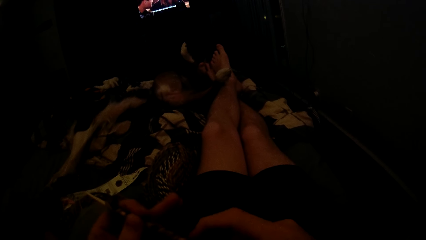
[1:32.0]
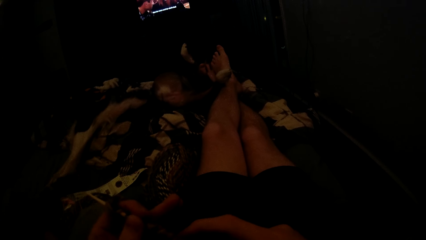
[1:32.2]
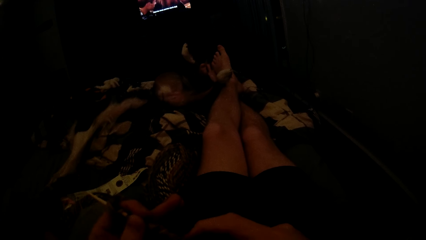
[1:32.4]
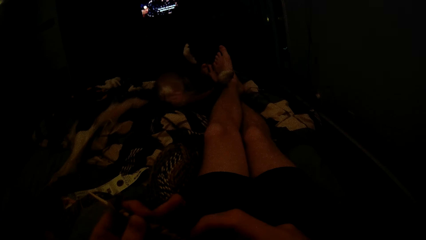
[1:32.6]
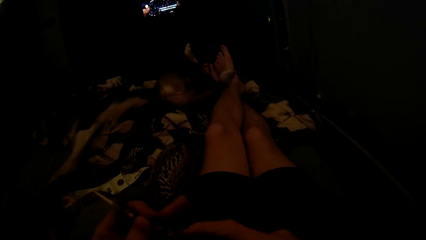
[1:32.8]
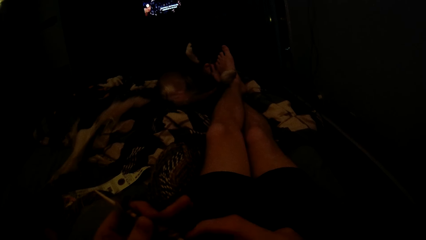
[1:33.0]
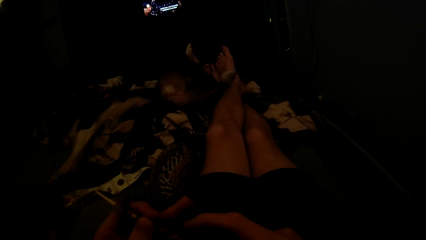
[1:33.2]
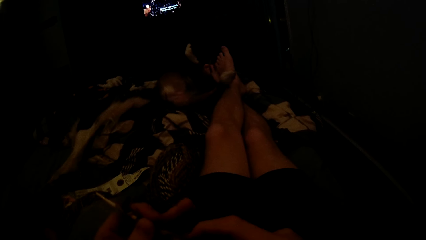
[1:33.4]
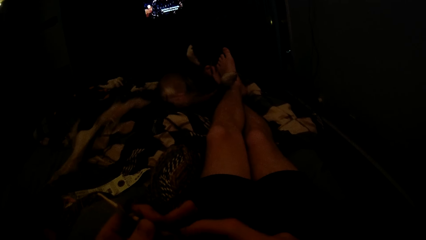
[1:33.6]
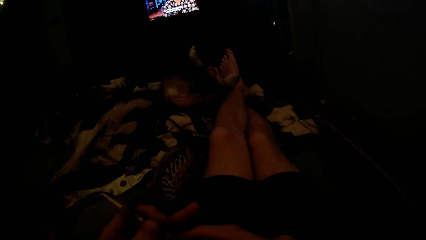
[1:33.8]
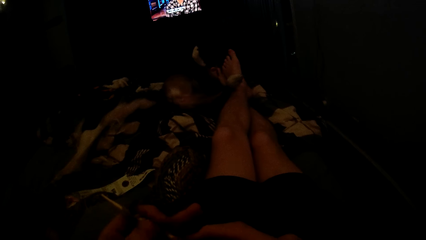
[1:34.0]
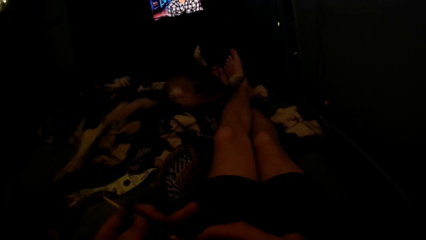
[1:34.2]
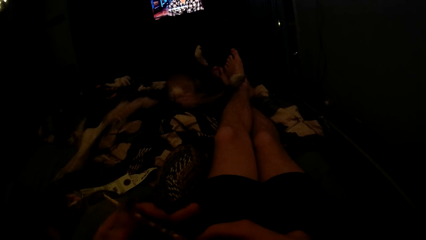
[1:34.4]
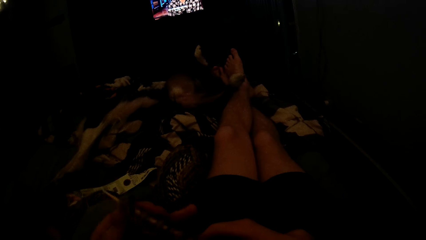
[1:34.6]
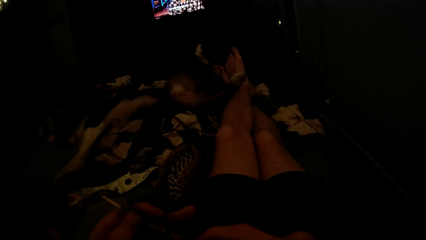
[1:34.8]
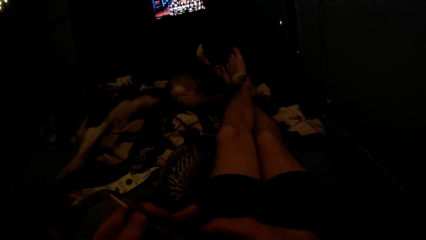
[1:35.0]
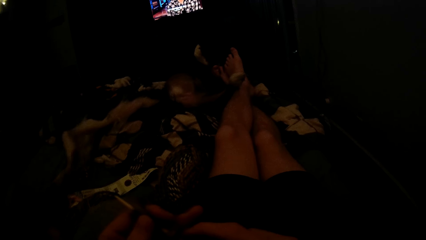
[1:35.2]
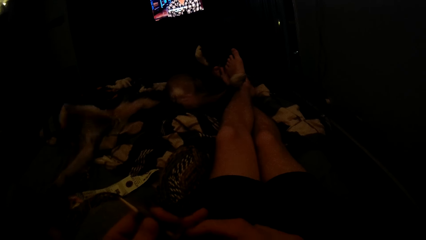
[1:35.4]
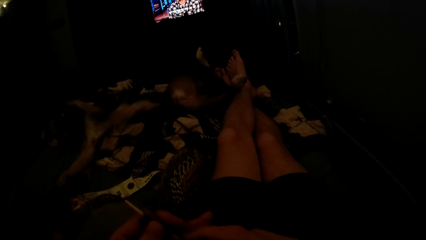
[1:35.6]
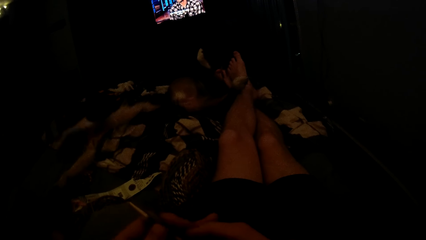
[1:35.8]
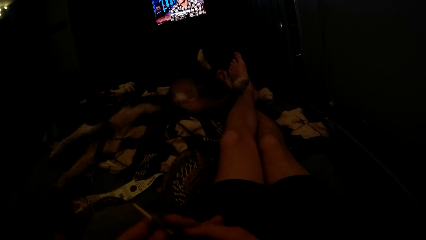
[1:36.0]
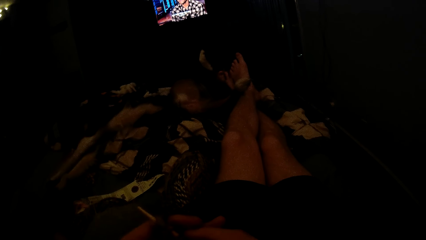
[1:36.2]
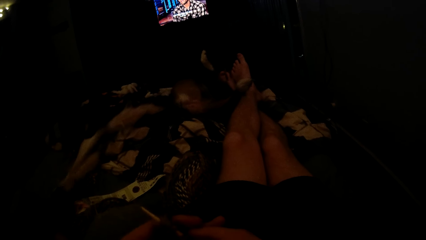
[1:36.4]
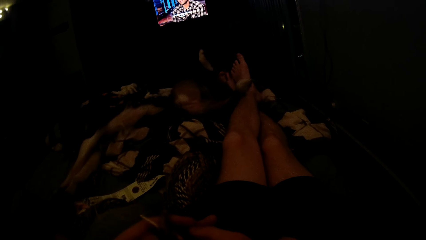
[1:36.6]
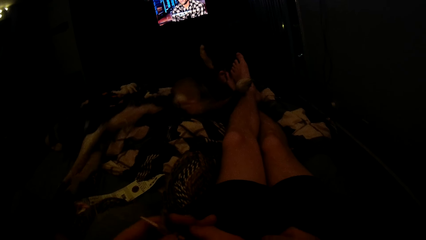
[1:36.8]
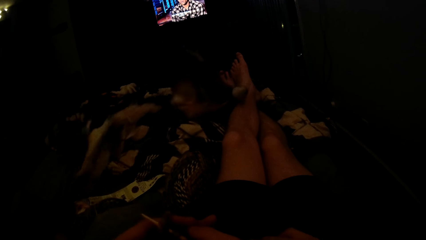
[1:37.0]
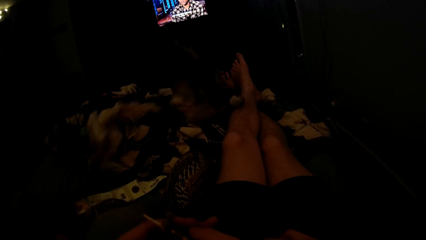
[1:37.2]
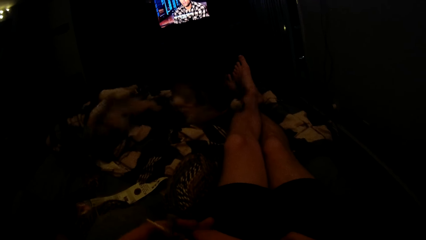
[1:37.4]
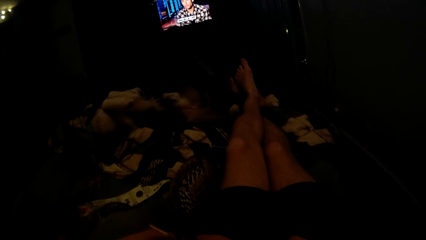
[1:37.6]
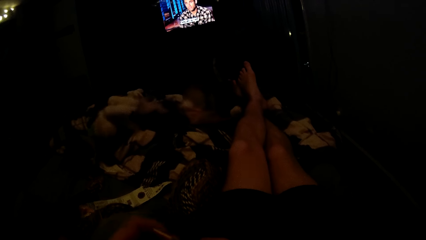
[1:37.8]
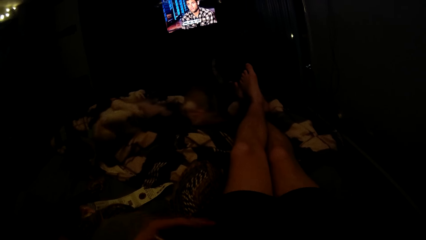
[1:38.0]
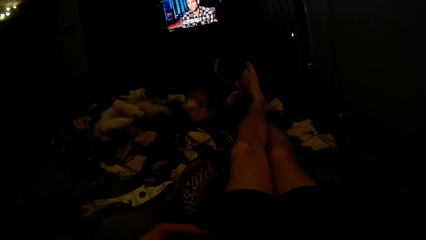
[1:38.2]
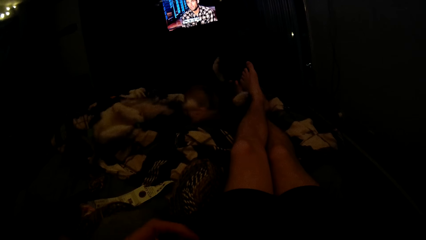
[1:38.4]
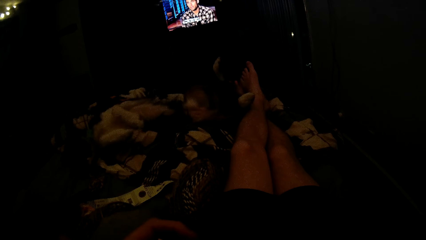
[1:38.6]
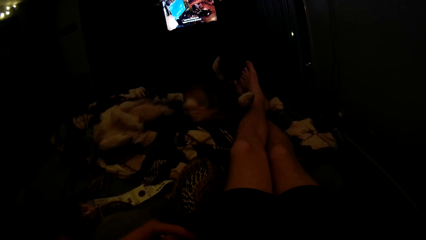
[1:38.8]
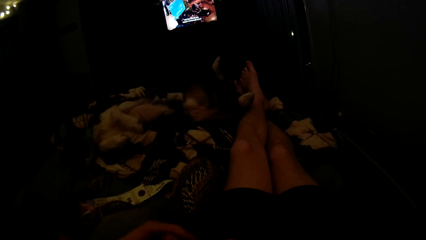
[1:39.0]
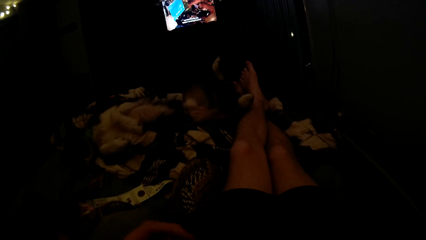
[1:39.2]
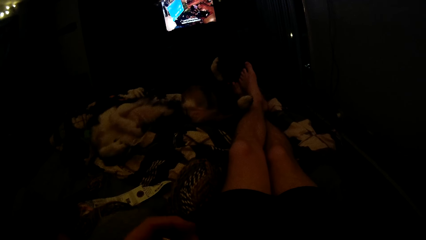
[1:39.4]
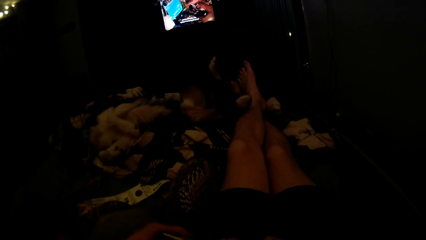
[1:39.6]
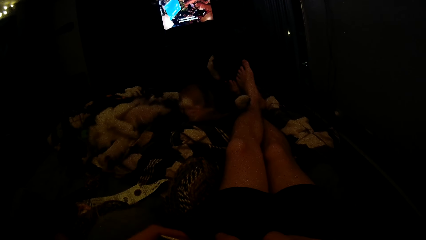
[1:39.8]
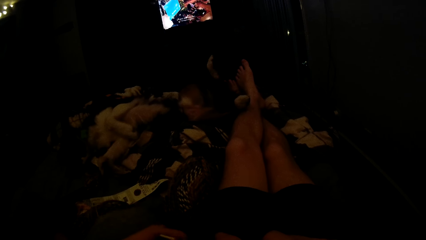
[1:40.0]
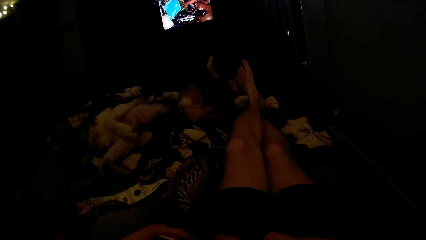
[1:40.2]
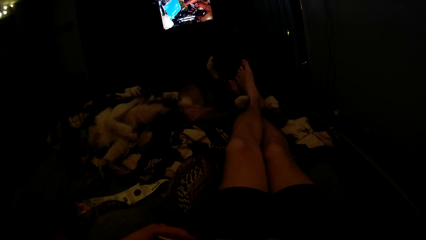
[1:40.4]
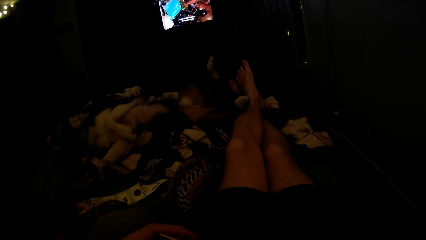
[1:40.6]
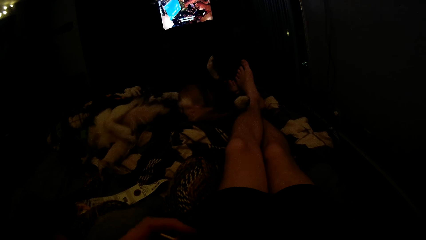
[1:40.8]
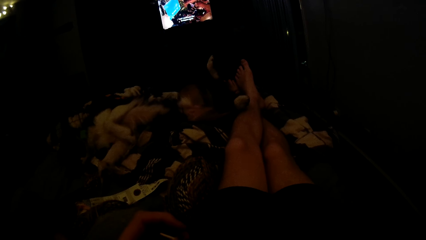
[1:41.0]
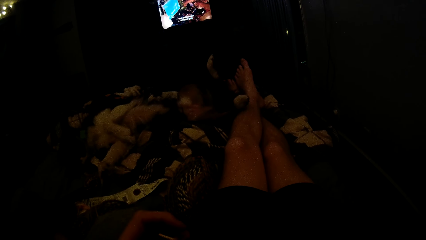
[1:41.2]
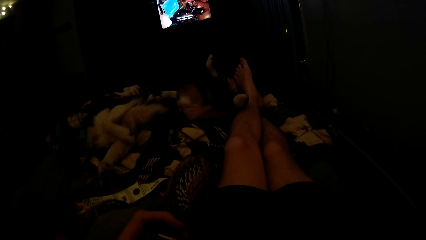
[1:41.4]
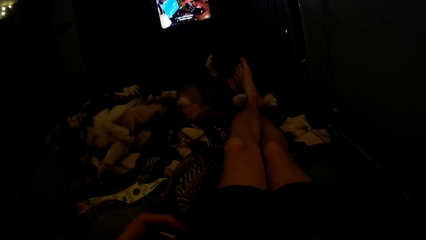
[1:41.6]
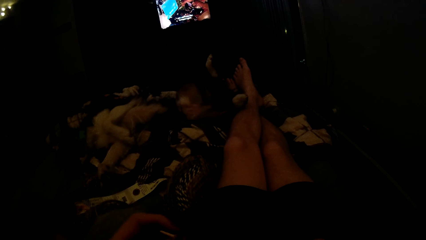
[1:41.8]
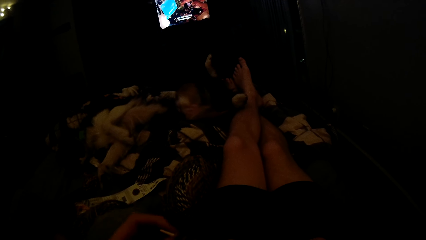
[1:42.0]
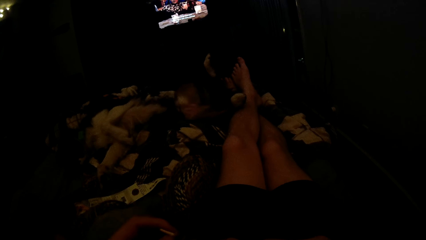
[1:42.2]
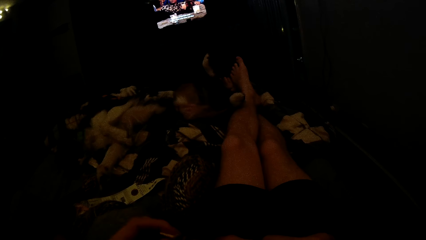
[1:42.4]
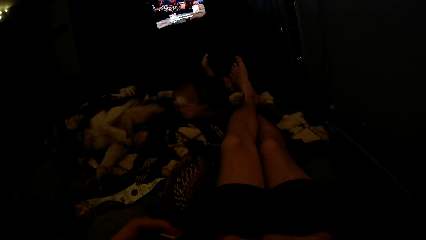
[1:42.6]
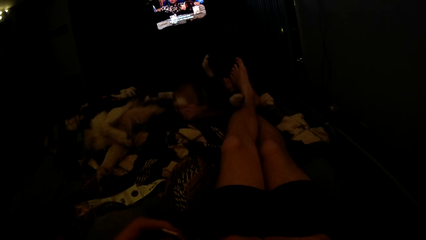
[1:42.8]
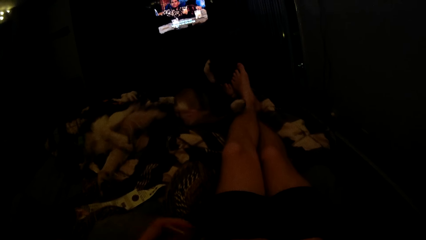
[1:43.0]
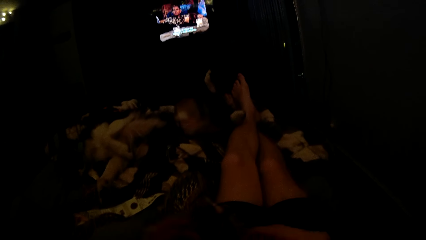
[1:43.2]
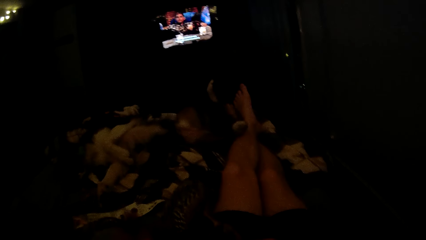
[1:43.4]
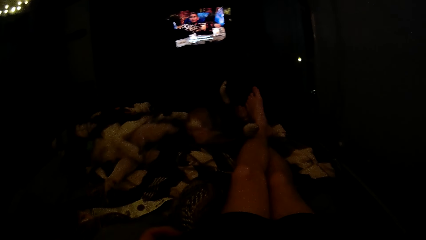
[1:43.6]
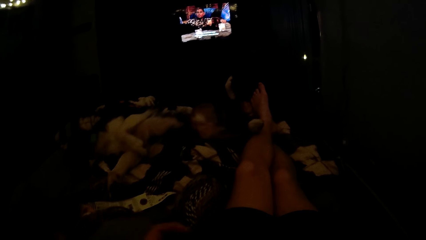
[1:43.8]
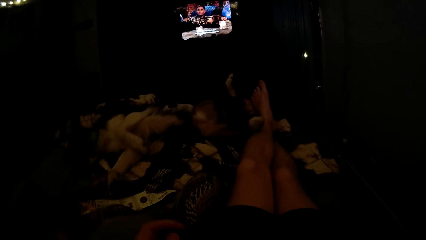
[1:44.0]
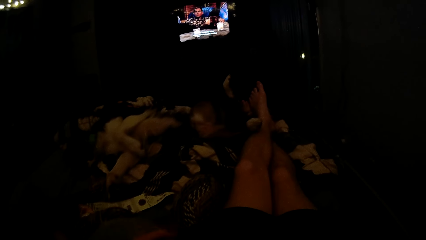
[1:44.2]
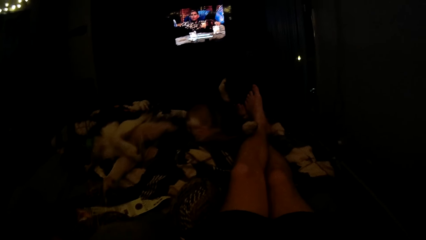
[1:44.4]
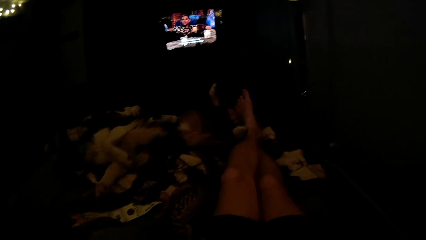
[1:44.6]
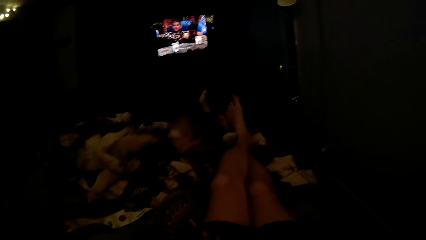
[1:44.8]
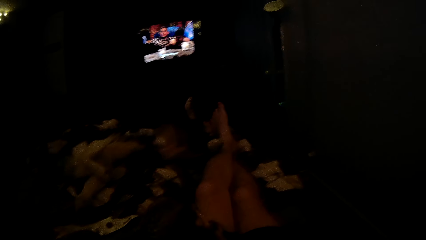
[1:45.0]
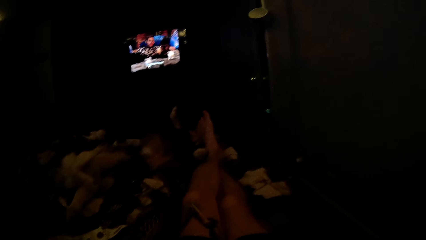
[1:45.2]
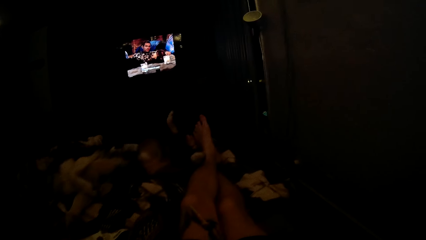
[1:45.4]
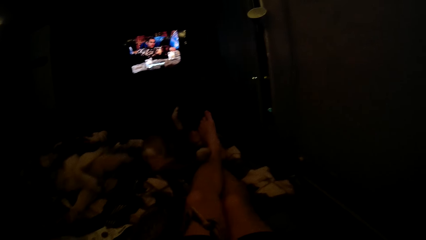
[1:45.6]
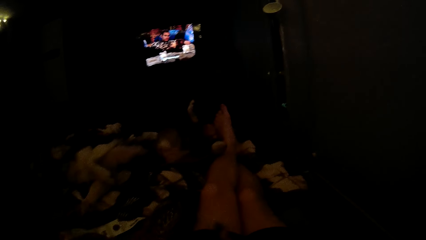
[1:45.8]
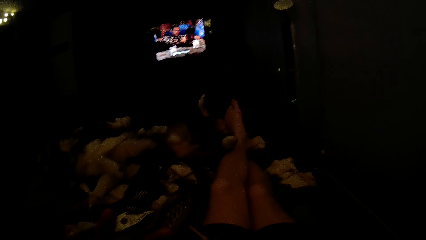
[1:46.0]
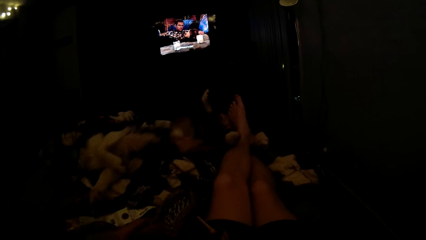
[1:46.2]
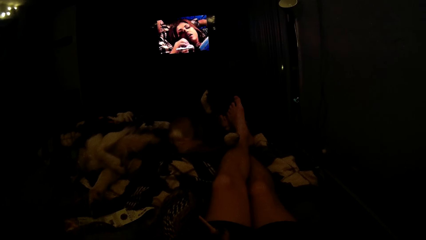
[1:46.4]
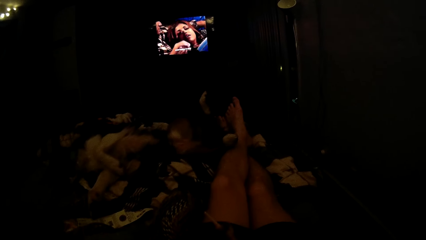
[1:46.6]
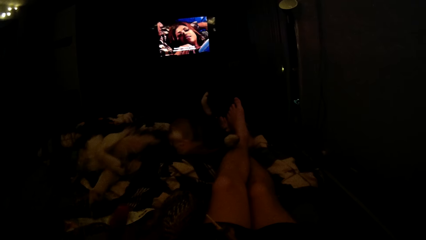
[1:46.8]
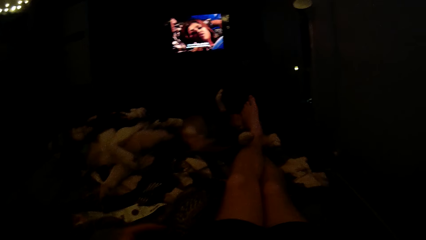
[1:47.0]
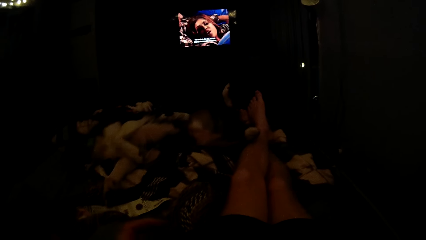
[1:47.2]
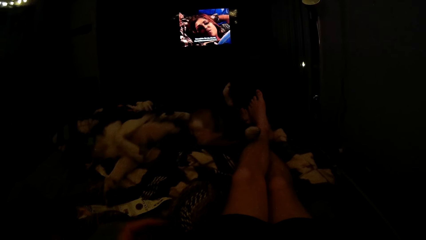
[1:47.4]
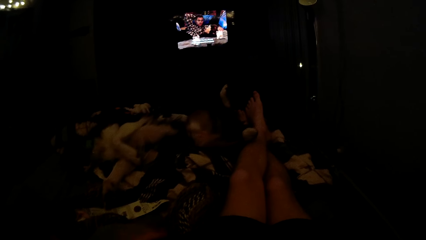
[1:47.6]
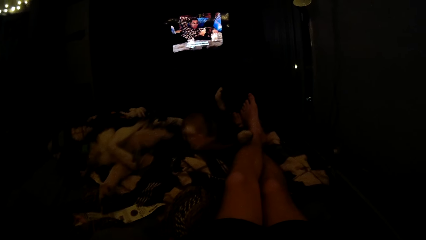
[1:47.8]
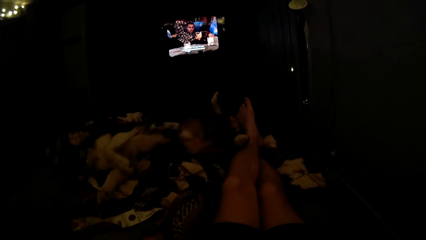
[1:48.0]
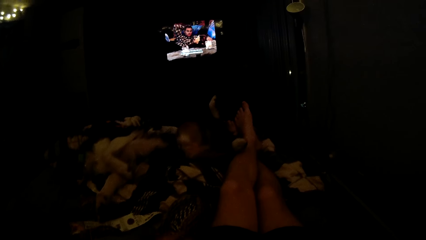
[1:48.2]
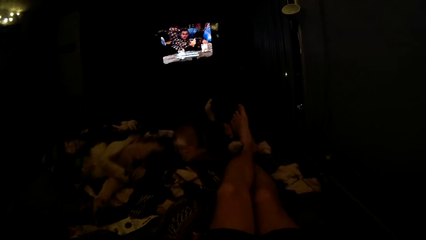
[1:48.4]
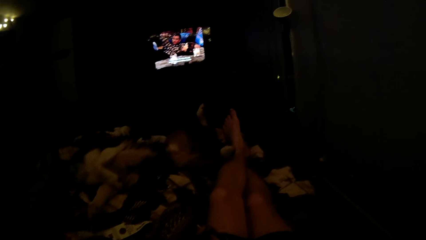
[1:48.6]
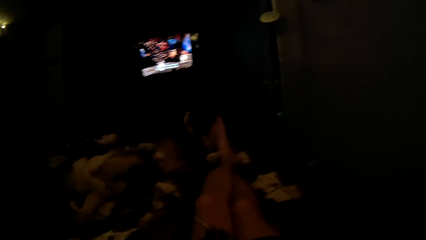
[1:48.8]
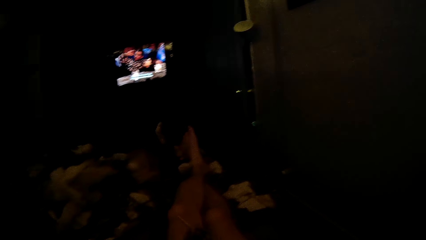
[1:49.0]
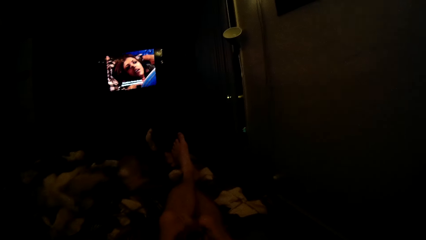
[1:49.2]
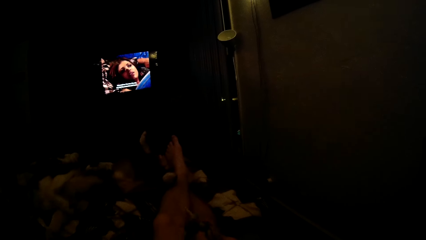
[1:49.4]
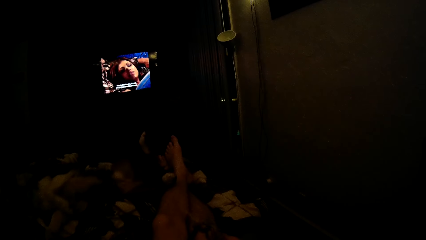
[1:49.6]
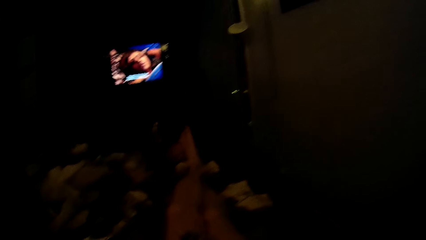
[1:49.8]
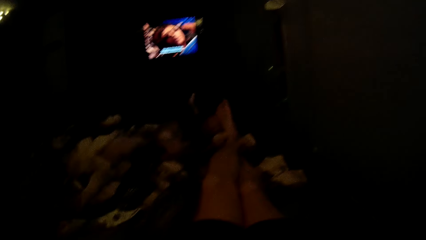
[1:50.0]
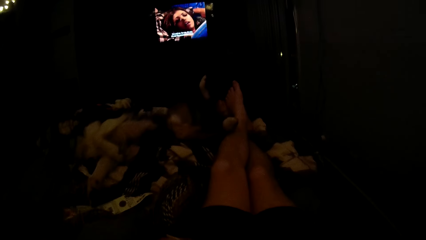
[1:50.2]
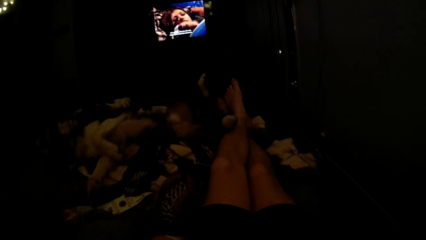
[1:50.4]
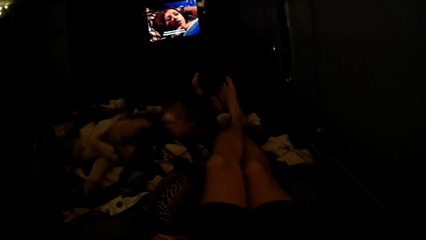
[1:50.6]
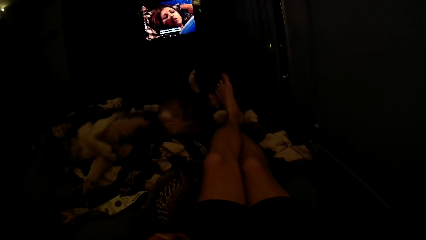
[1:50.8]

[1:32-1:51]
The camera wearer holds the fabric.
